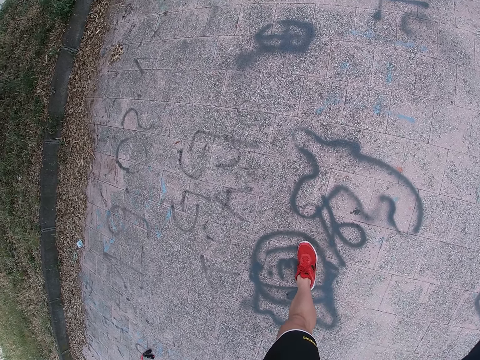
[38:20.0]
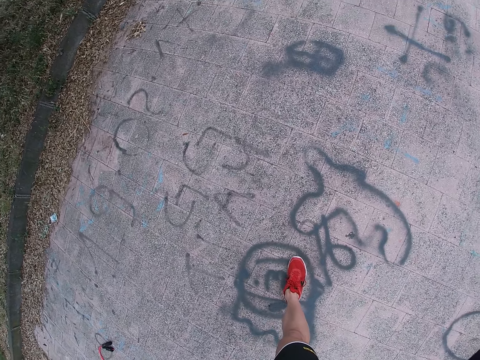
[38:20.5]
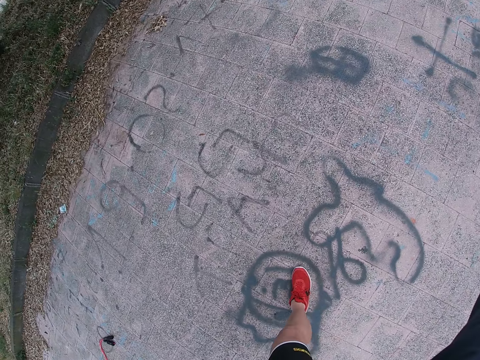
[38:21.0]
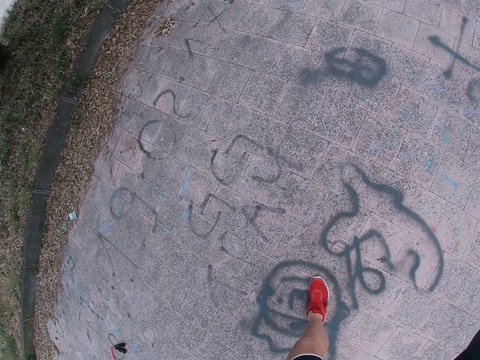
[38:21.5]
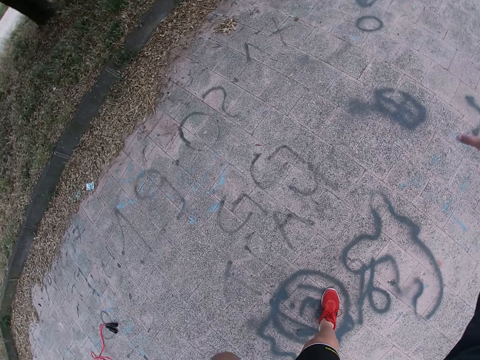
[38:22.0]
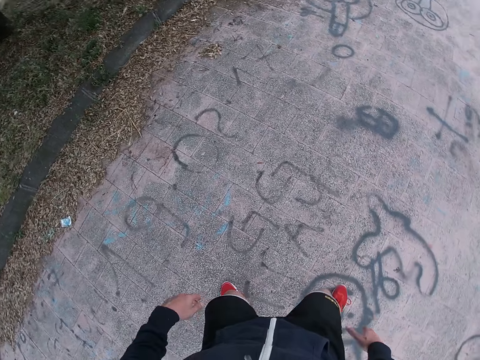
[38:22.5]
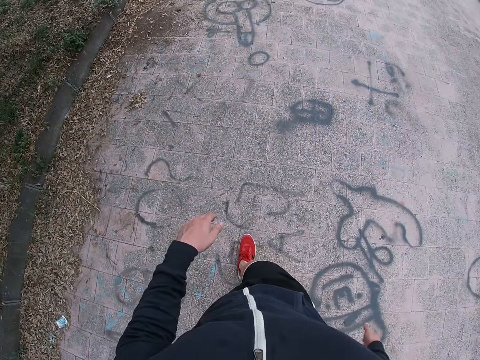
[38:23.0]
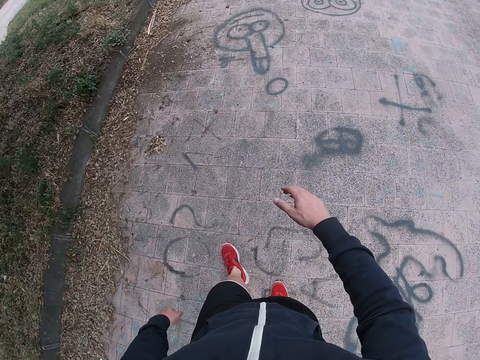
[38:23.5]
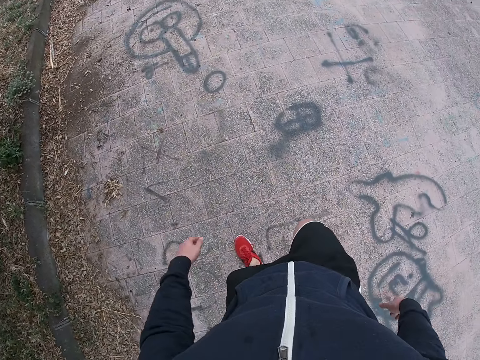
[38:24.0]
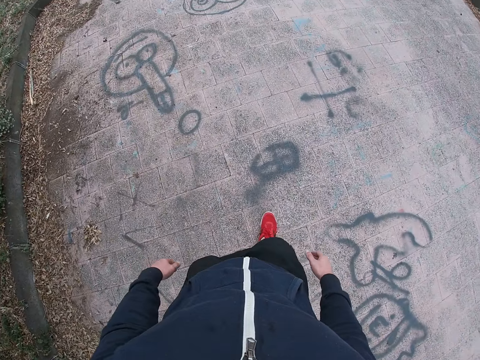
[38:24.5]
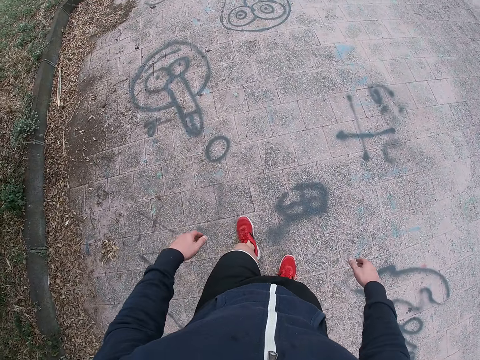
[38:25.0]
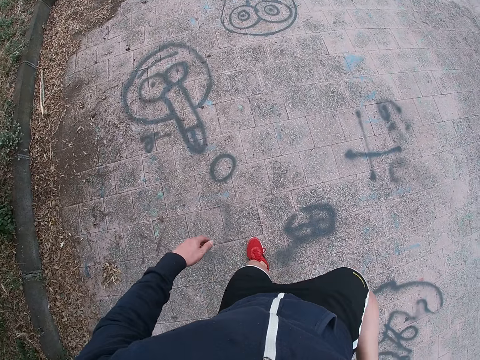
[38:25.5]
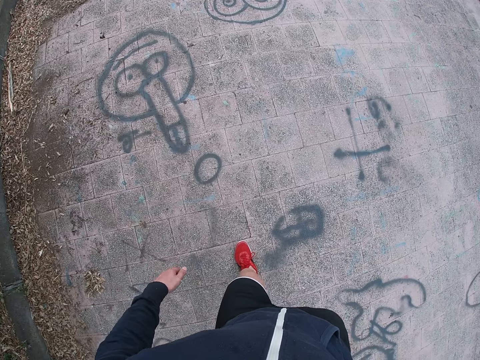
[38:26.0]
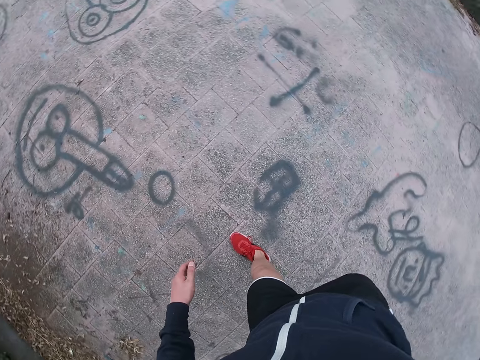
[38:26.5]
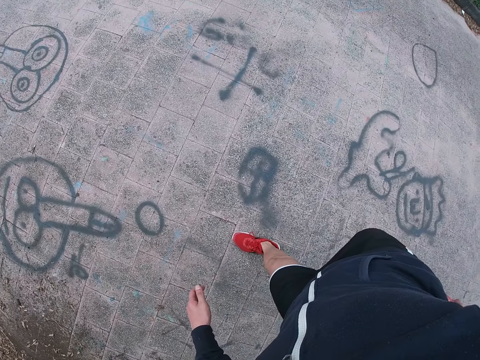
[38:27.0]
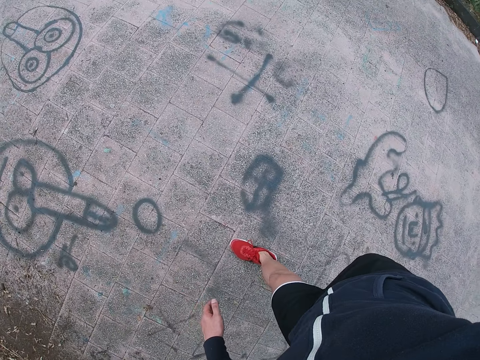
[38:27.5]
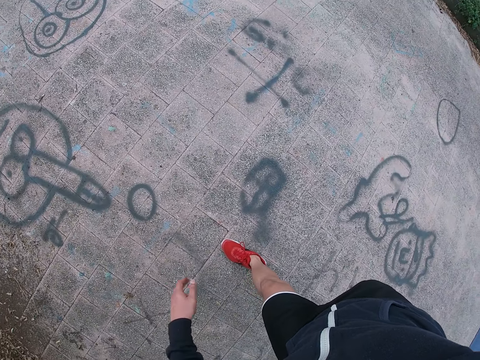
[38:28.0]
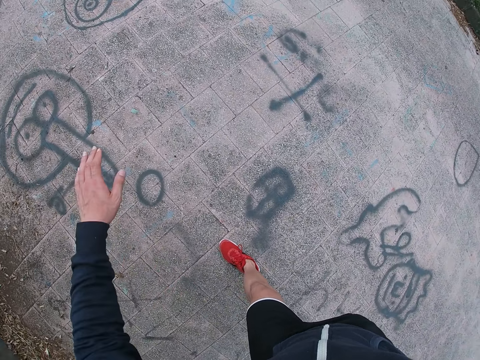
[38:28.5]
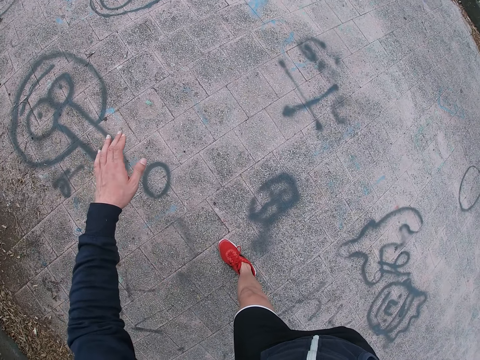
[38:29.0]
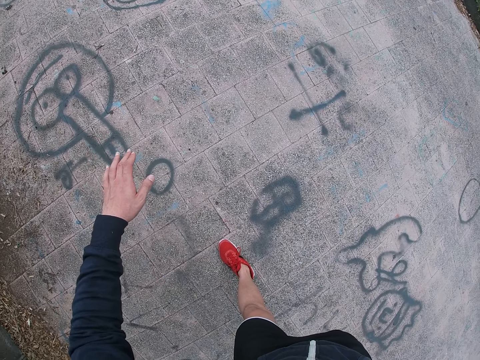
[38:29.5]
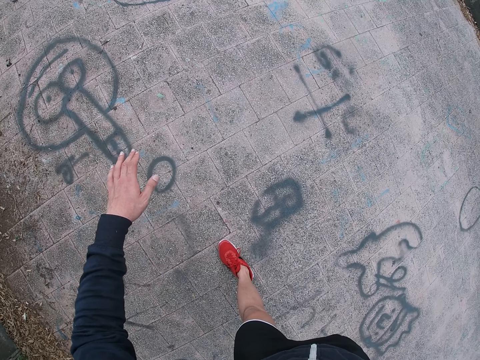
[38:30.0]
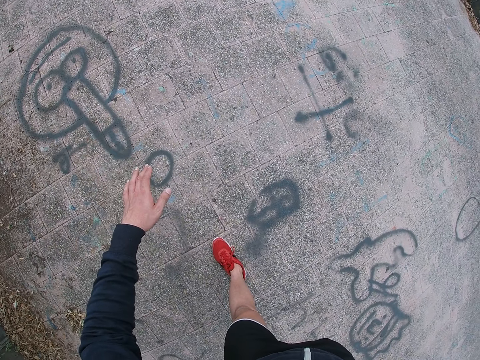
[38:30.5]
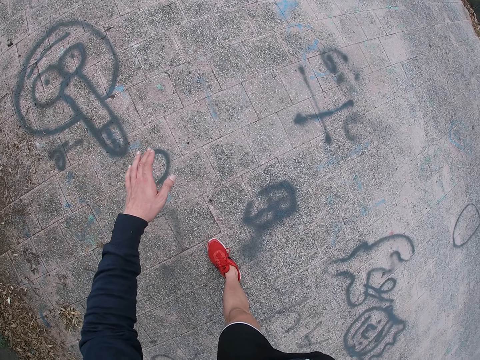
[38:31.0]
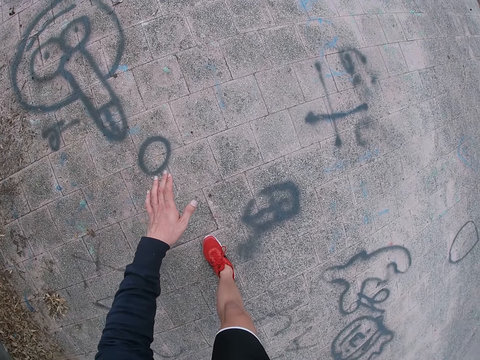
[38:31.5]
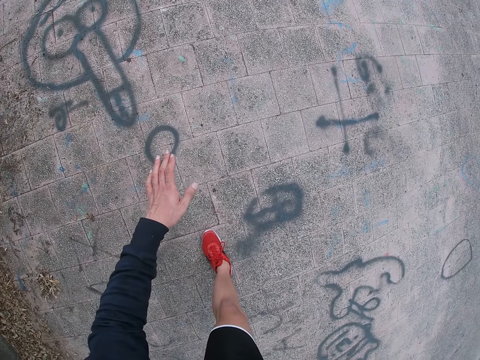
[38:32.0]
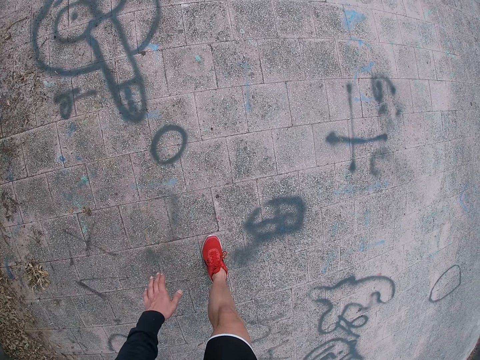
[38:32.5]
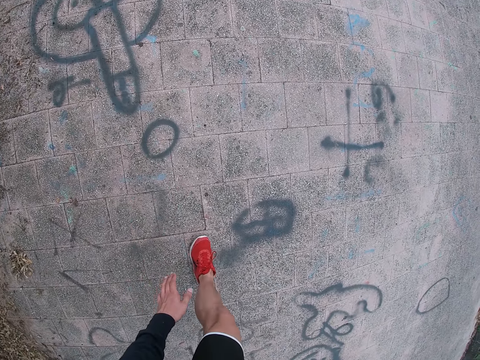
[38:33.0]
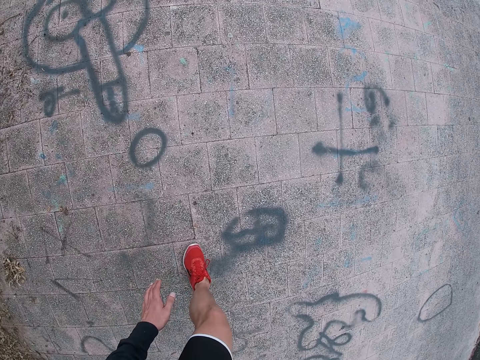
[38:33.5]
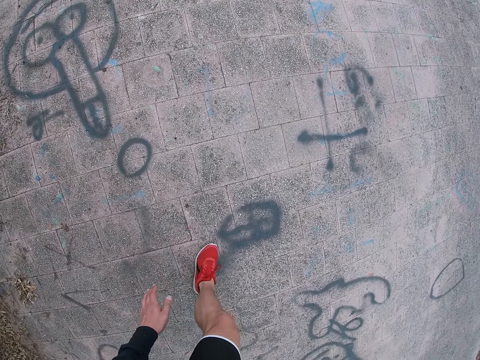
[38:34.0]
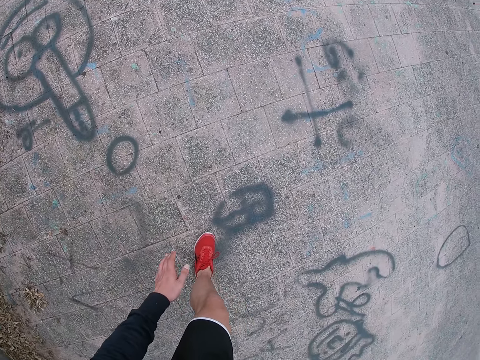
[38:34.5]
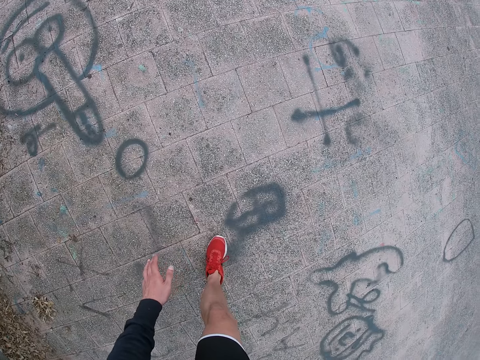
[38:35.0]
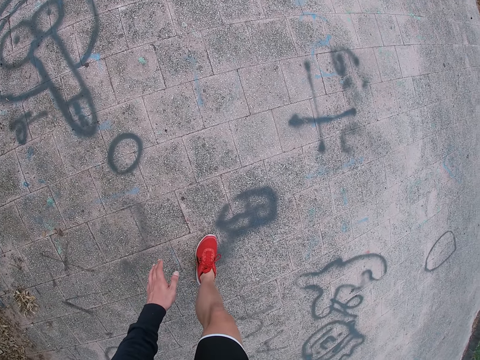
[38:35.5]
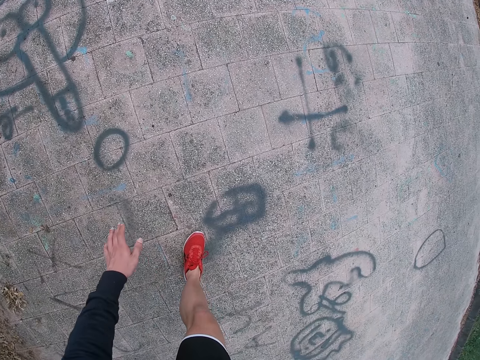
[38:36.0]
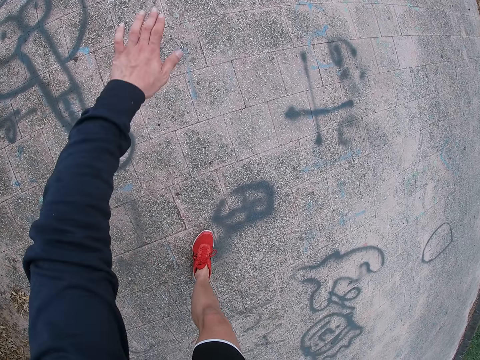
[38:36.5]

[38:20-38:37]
The camera wearer walks around. He drops his left leg. He moves forward. He lifts his right leg. He holds the right foot with the right hand. He puts his left hand forward. He stretches his hand. He slides his left foot on the road.

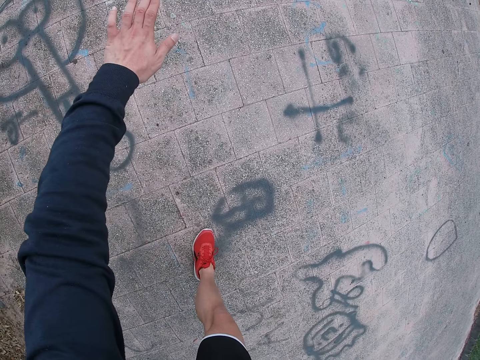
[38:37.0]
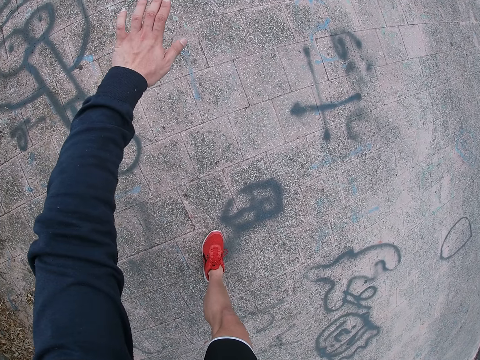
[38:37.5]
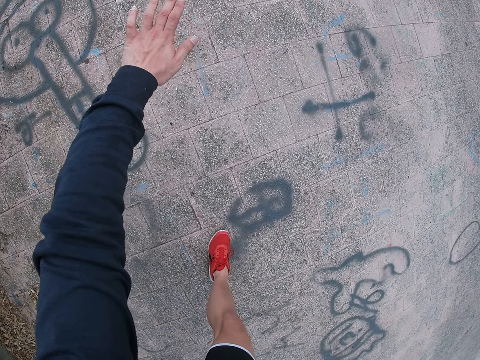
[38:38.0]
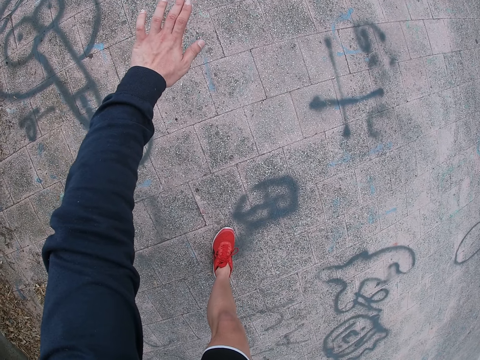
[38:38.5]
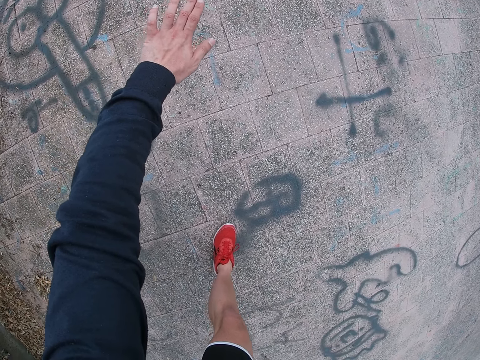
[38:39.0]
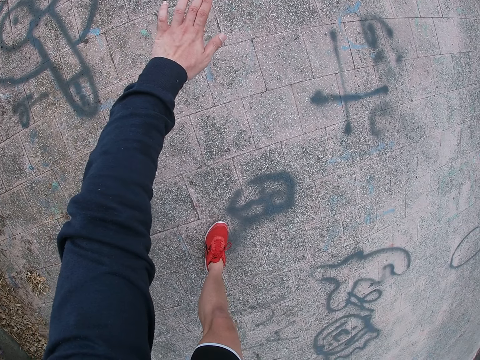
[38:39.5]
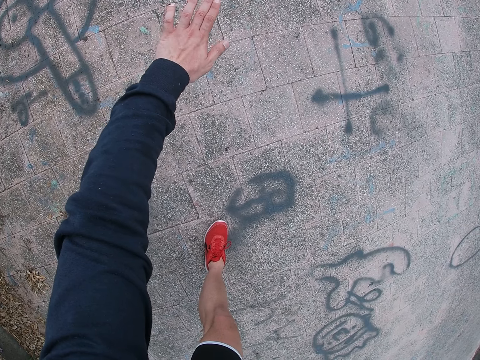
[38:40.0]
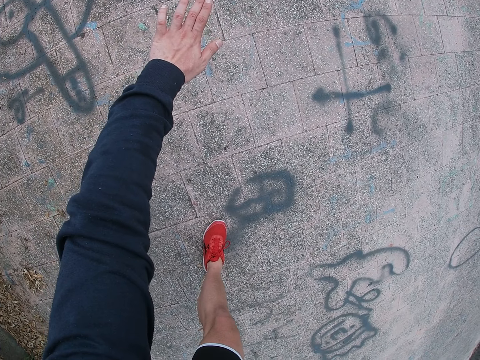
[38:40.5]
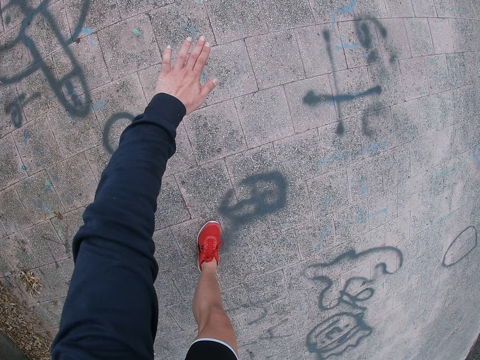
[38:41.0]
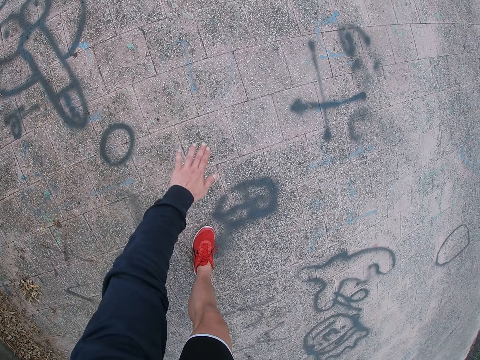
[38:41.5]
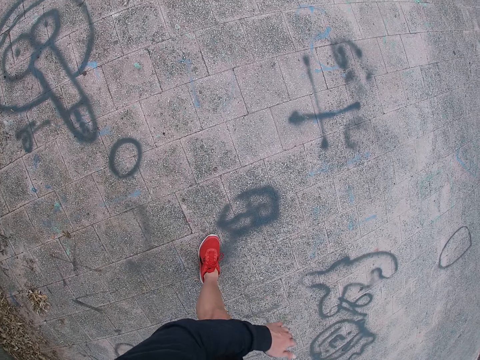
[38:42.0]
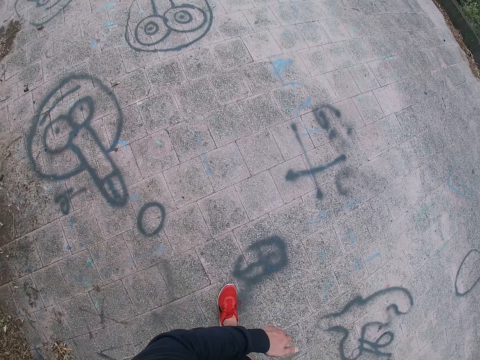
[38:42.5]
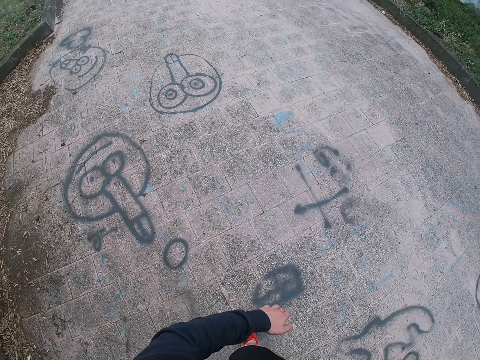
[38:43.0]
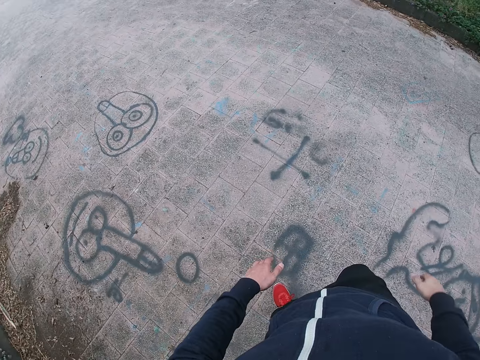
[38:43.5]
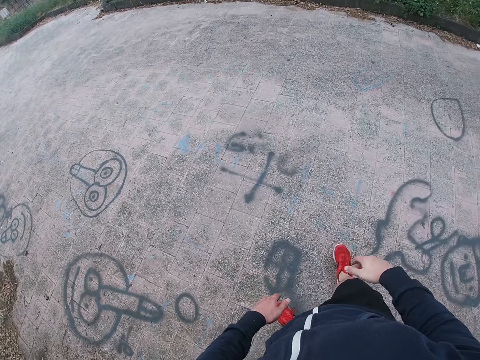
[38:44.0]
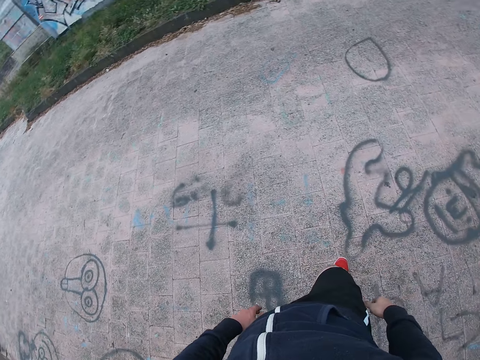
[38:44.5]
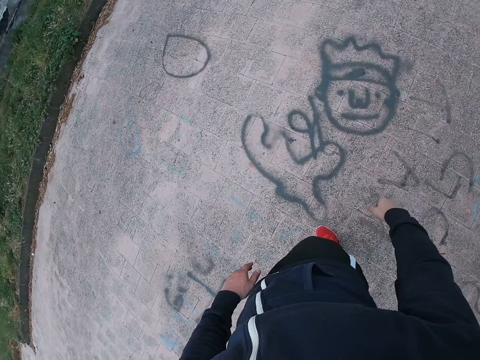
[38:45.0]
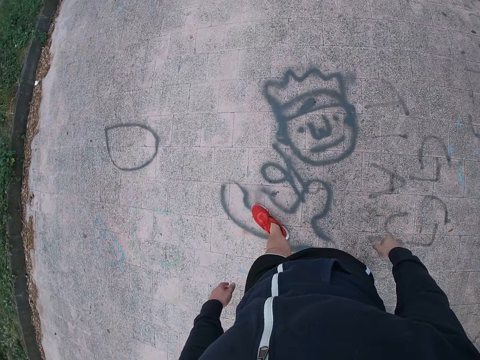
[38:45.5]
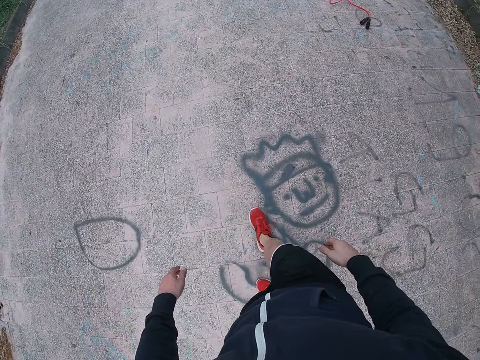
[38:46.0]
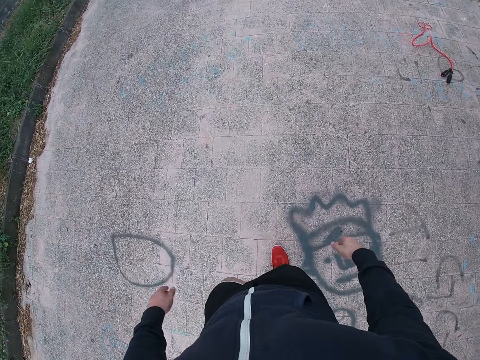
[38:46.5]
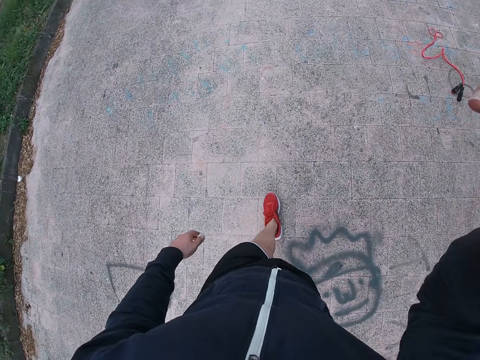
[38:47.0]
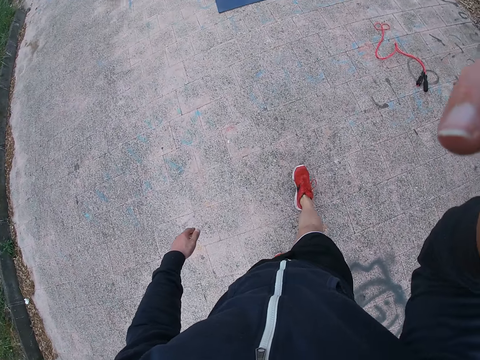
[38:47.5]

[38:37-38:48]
The camera wearer drops his left hand. He walks around. He drops his right leg. He moves forwards. He touches the camera.
